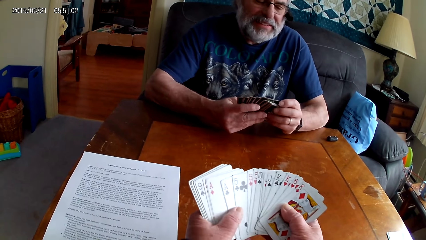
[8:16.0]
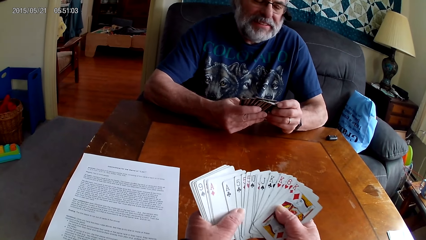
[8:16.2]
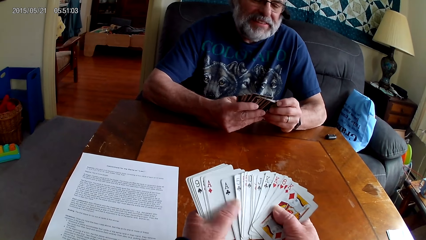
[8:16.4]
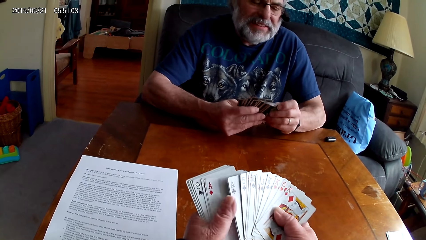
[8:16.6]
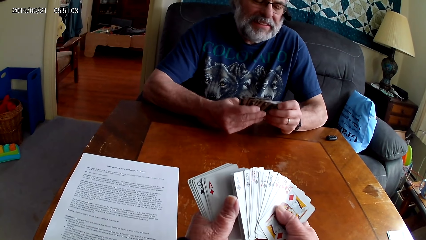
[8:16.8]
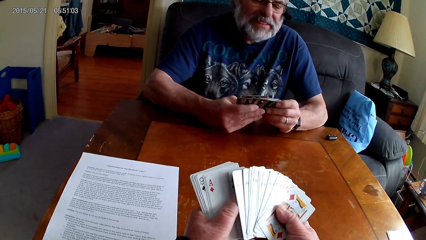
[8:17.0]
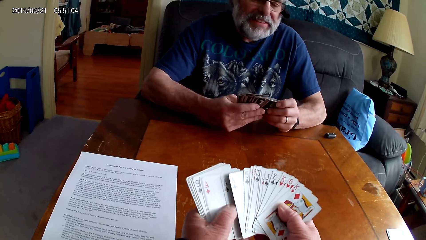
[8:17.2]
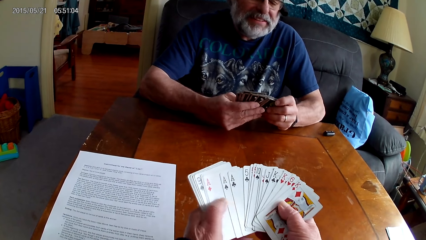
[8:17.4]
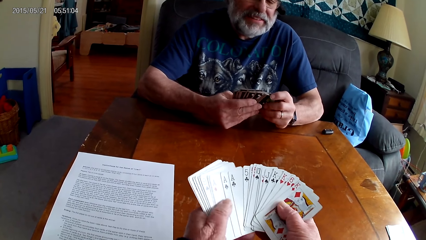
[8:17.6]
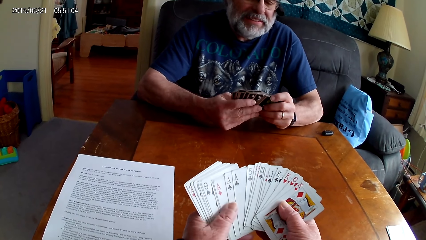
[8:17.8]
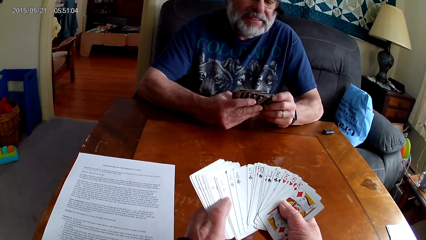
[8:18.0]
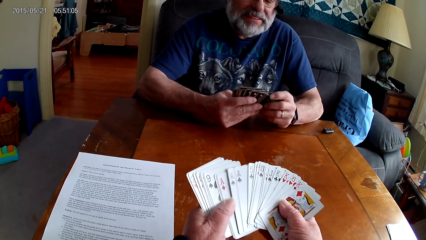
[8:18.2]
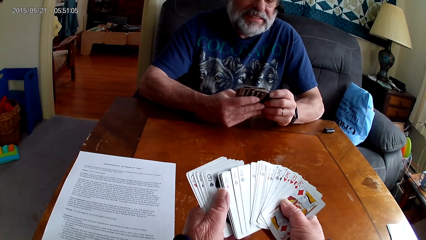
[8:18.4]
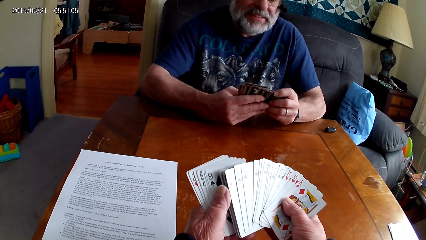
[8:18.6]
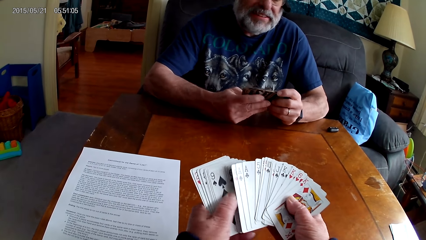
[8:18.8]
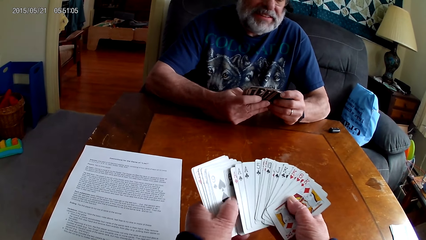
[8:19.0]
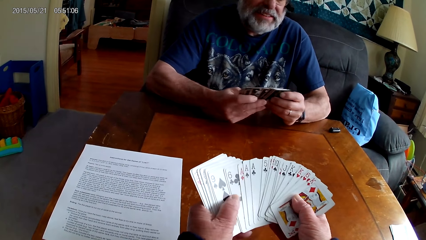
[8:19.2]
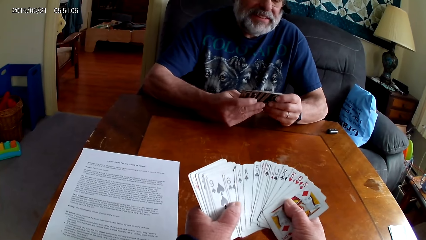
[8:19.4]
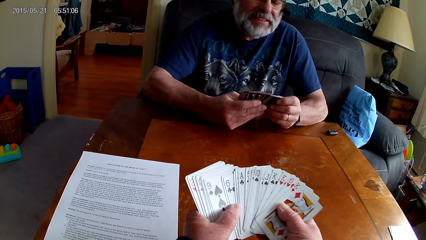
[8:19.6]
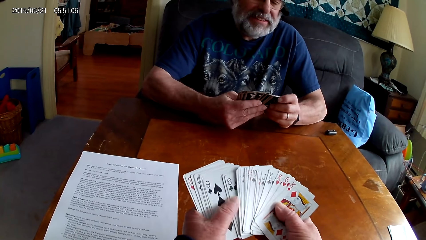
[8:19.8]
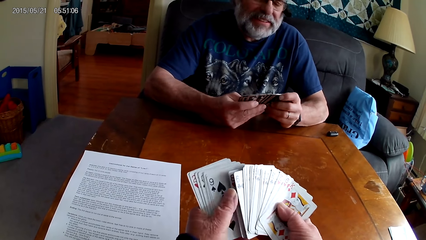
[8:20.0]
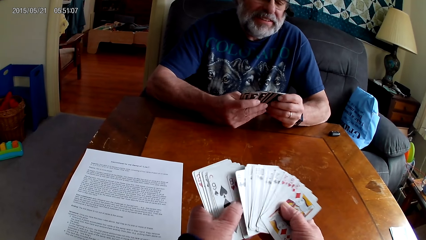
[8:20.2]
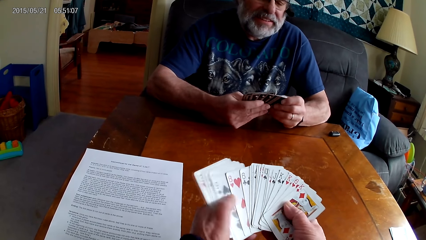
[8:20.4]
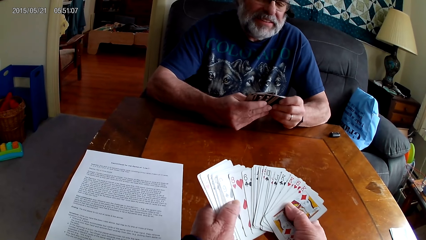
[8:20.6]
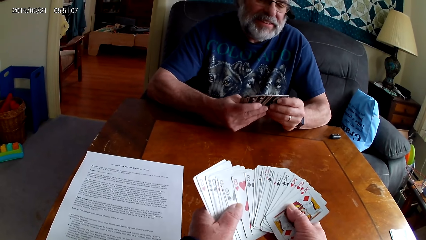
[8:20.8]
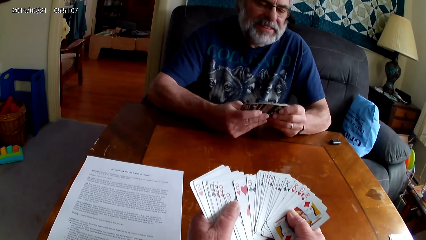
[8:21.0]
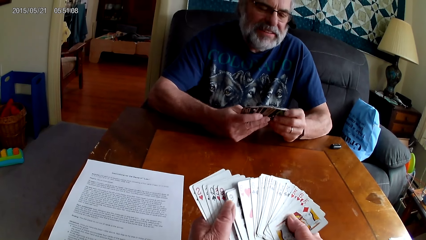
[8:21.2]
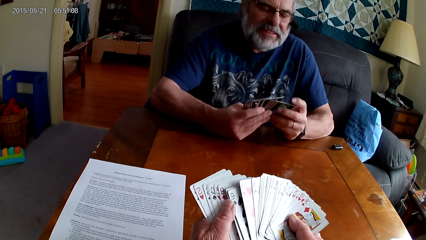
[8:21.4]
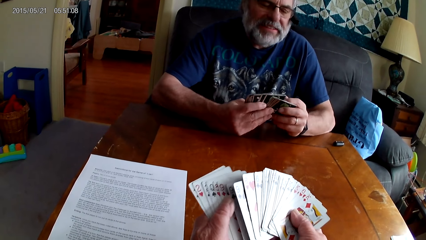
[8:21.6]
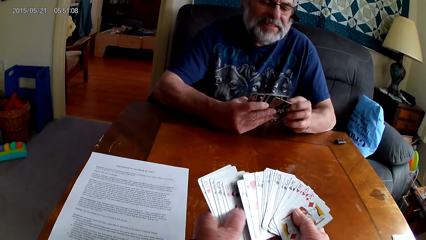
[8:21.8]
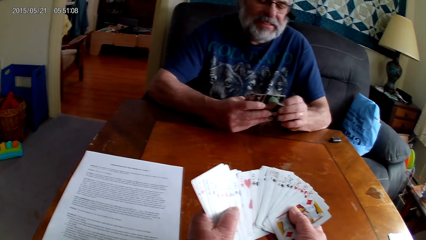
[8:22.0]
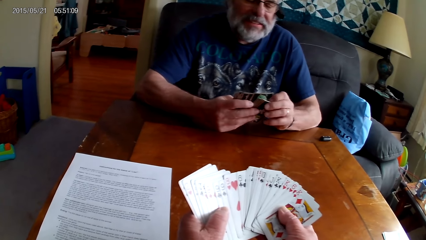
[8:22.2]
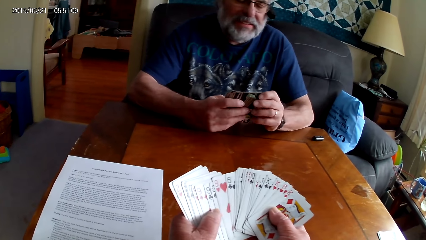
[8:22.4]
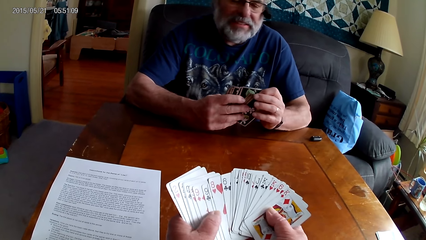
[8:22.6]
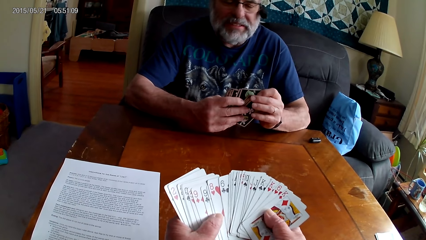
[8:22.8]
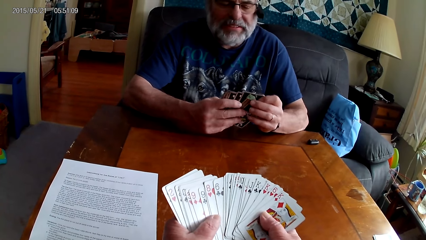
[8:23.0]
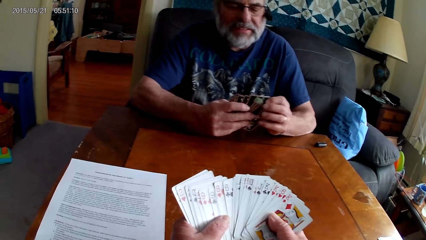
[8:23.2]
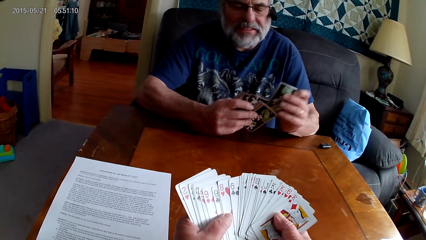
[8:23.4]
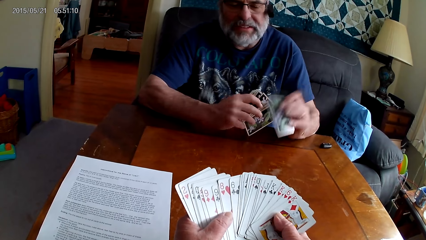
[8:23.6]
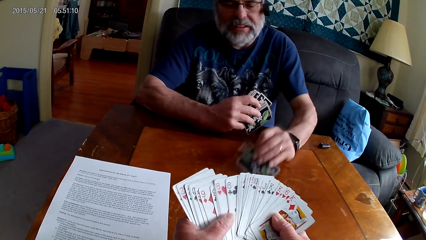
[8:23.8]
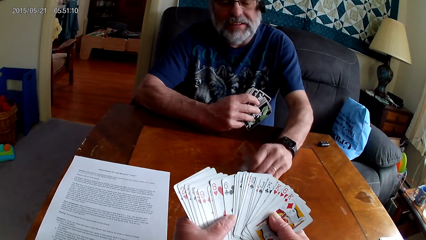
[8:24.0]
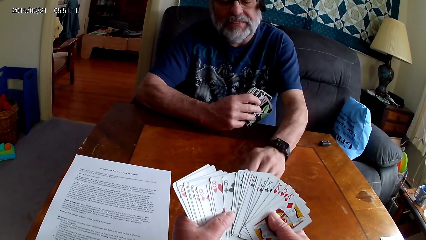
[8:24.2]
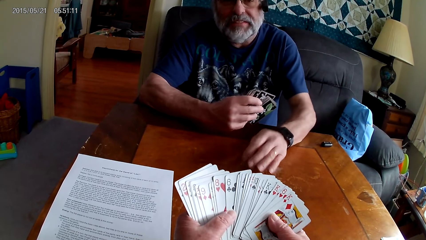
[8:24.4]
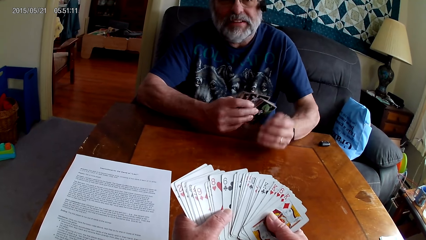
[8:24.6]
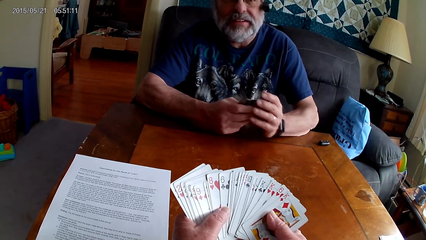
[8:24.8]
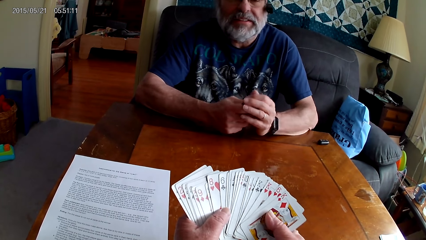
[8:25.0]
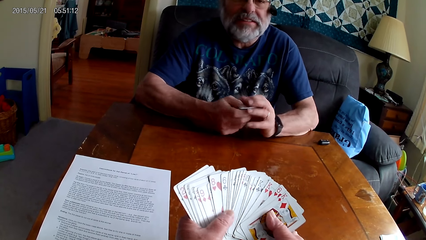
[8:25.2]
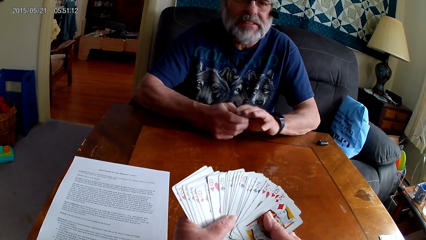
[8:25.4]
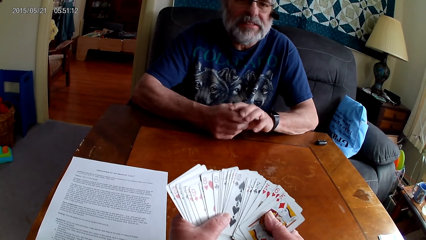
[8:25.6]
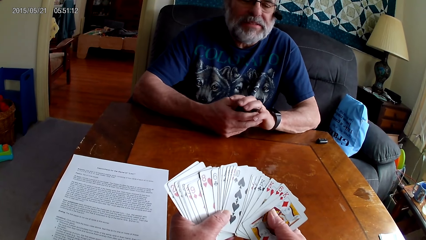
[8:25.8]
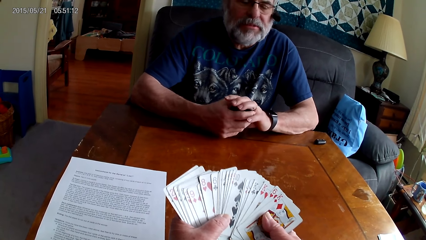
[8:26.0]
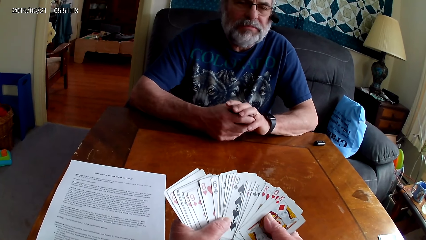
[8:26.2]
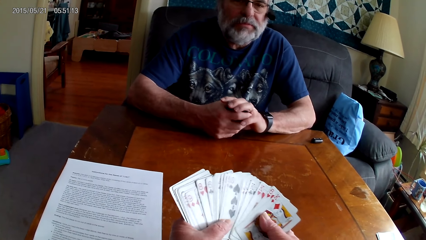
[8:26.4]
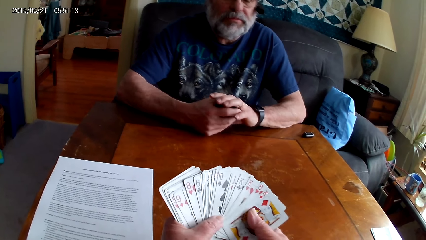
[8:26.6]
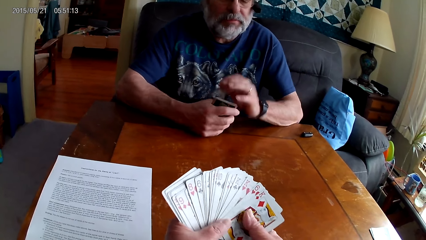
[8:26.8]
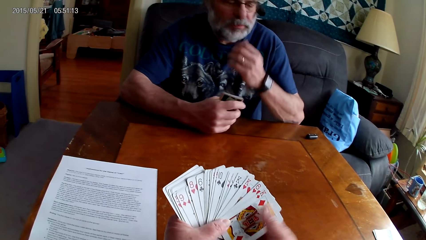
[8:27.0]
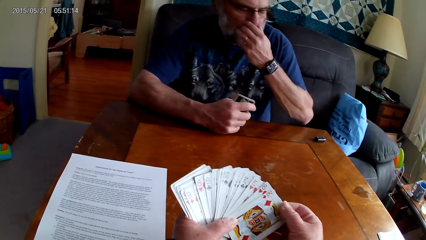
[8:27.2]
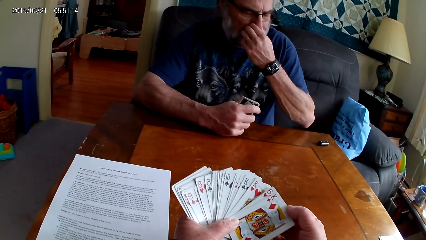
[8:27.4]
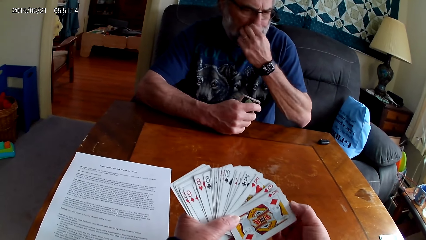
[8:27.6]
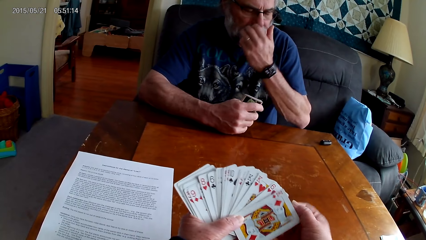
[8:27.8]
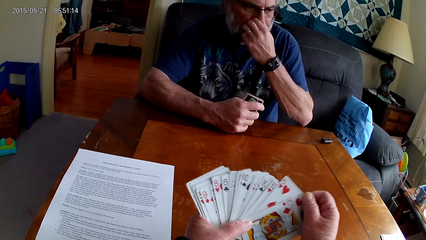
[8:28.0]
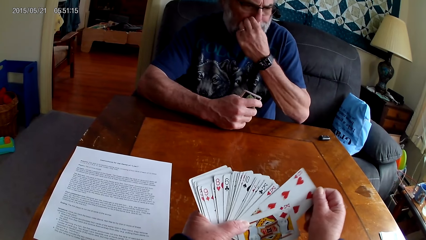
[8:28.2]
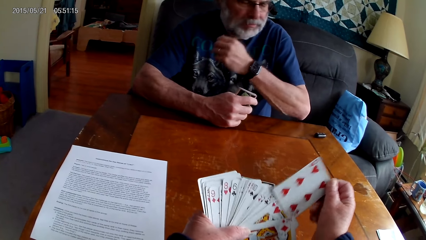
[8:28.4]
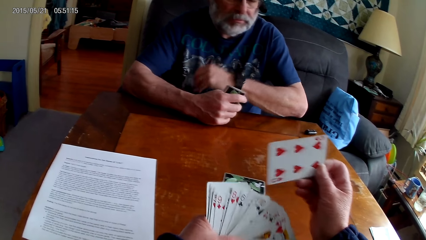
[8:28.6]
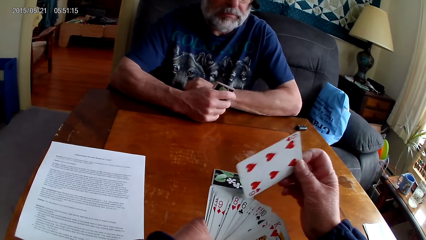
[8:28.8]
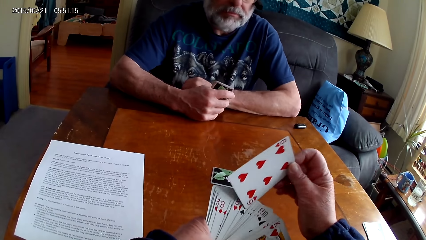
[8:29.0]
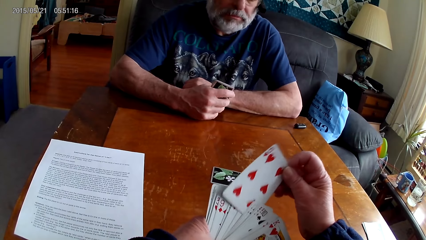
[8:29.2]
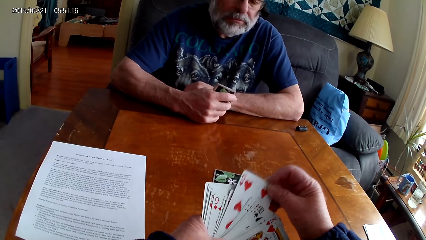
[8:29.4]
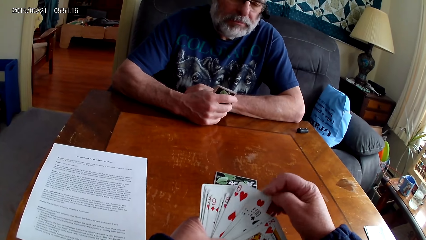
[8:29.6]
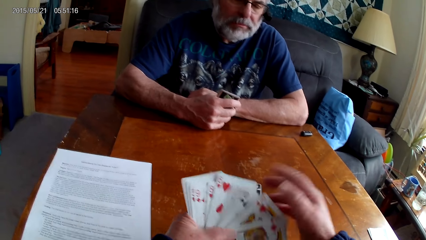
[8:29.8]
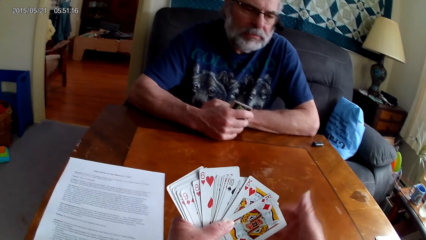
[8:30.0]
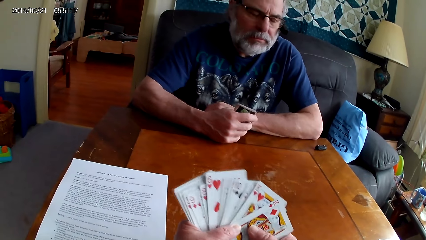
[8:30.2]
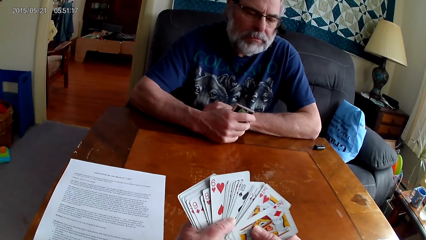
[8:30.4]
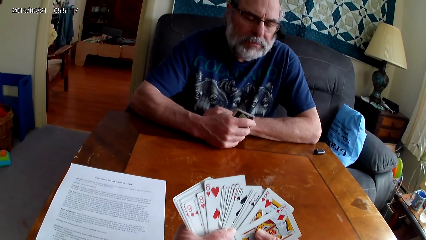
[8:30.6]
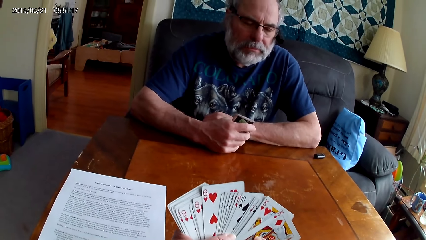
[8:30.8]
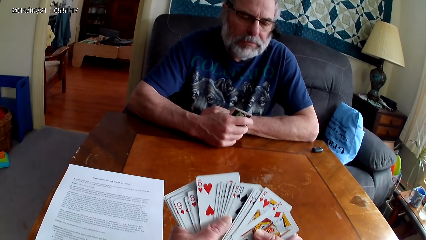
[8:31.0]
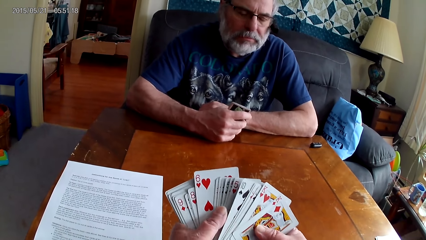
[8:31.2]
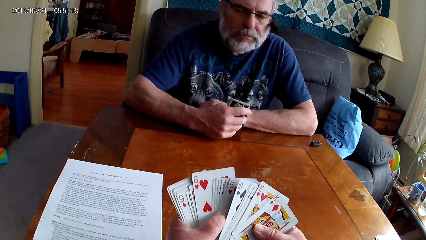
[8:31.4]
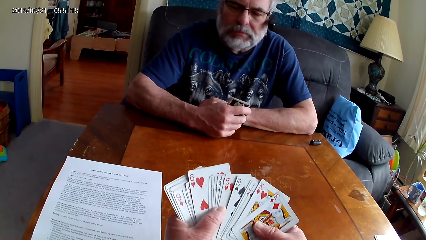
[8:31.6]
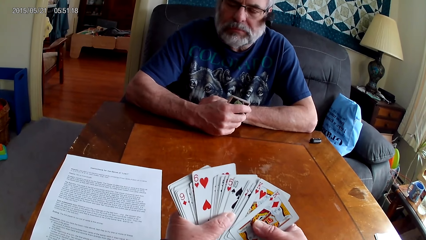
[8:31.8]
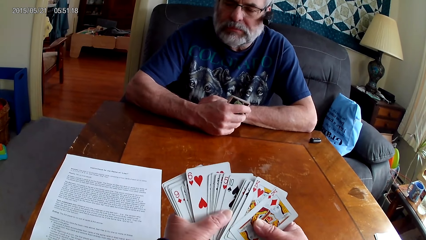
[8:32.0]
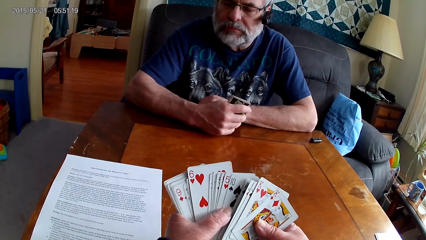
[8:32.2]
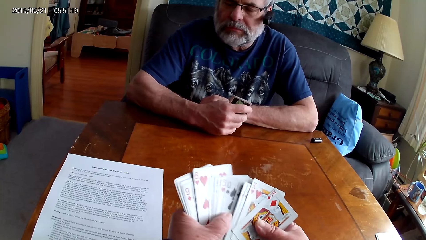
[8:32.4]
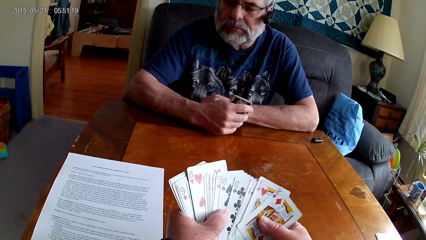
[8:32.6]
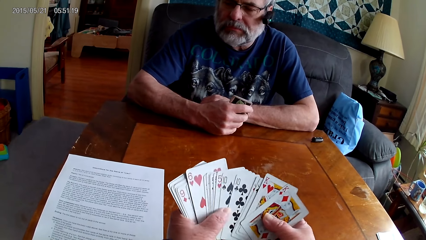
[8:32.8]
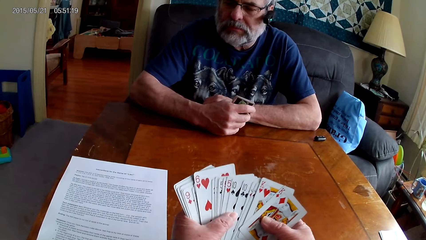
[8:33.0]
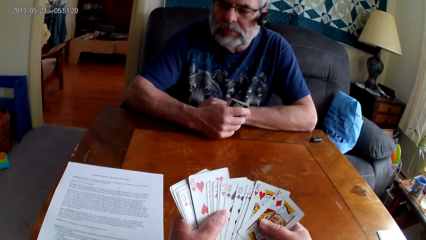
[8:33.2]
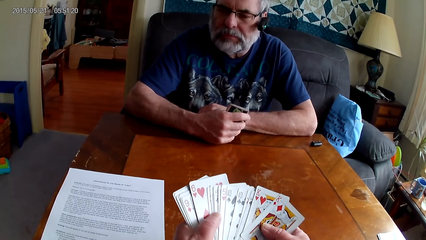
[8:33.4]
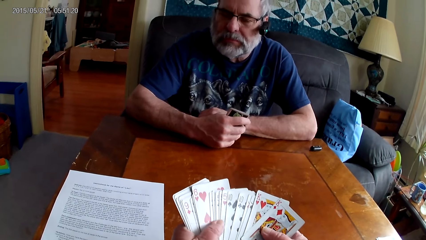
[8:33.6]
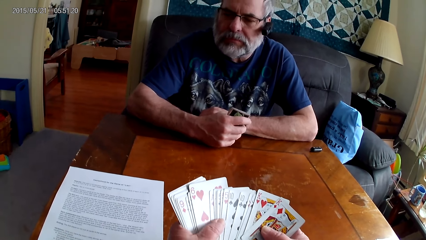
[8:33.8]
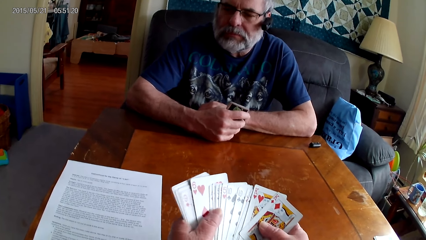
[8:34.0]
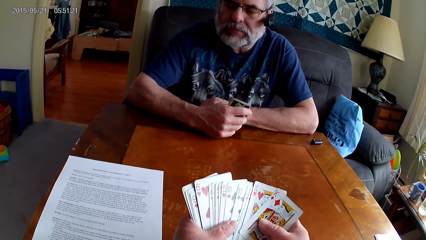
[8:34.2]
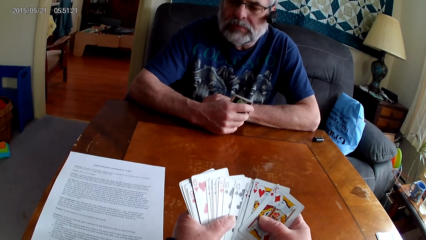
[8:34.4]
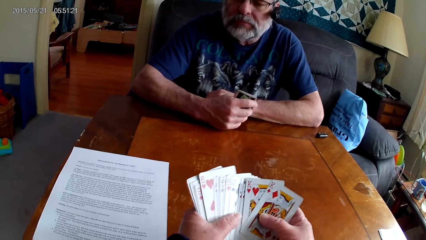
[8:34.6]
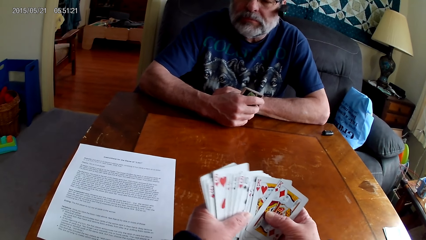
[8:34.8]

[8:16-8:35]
A man puts a card on the table. The camera wearer laughs and arranges the cards. The man itches the nose. The camera wearer picks a card and arranges the cards.
